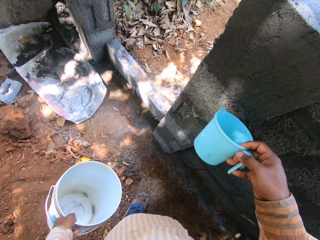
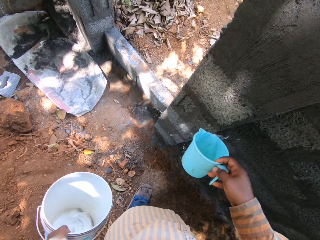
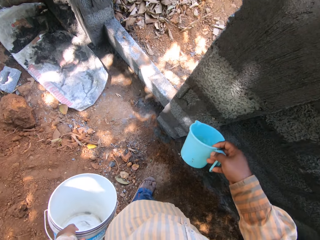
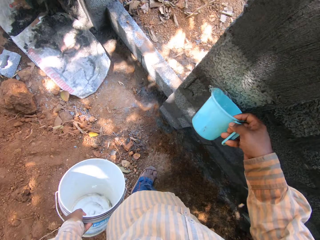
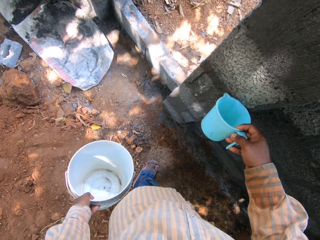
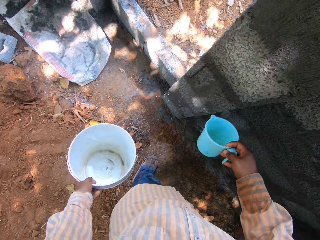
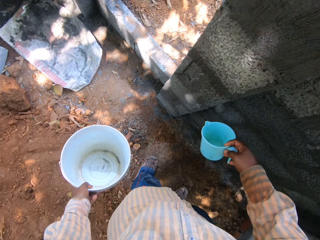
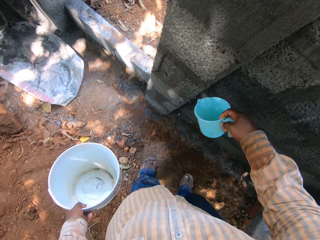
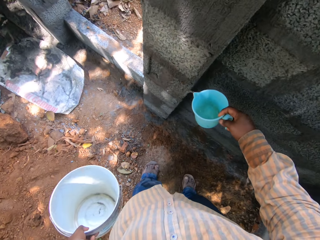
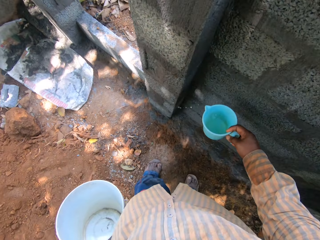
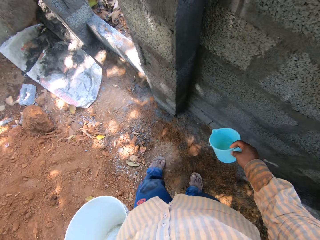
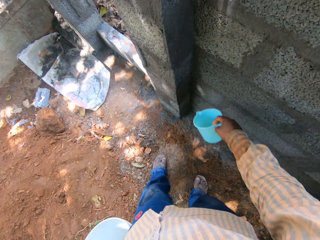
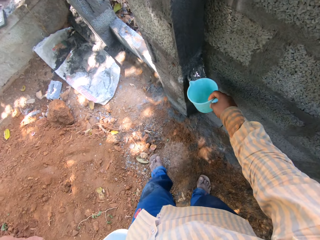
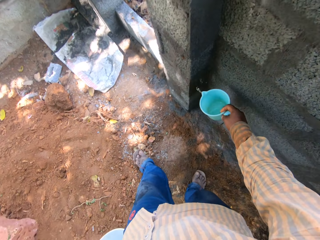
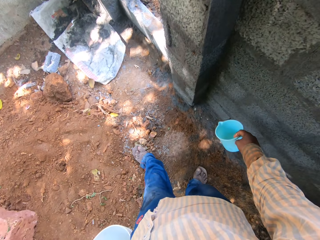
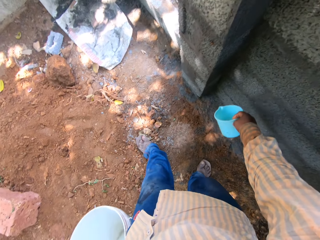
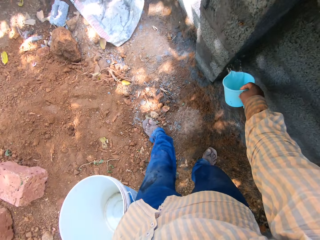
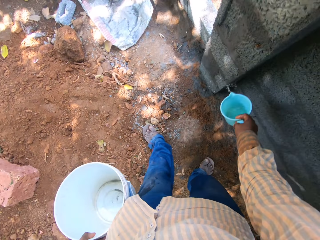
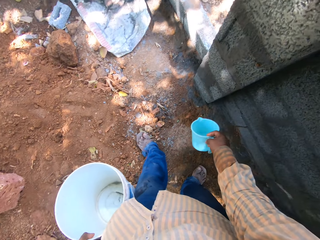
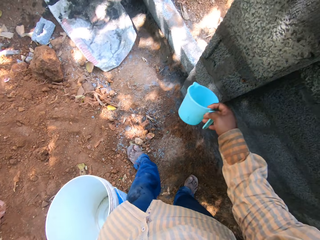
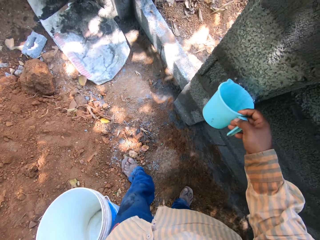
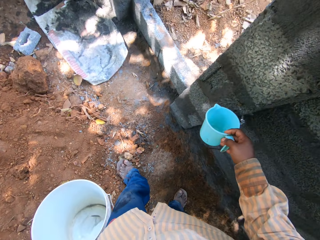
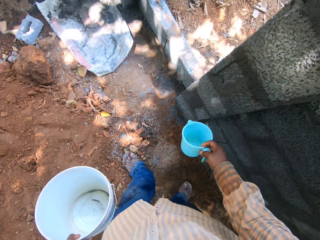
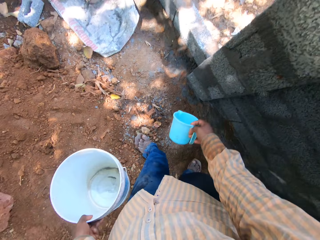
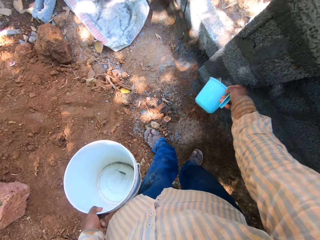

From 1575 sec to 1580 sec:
The camera wearer pours water from the small bowl on the wall with his right hand.

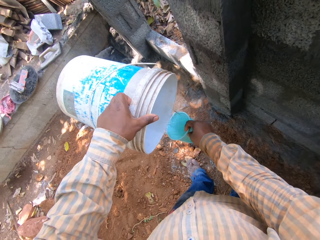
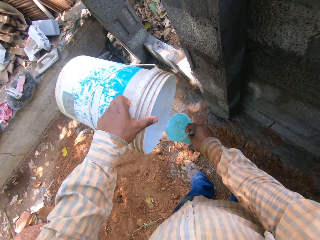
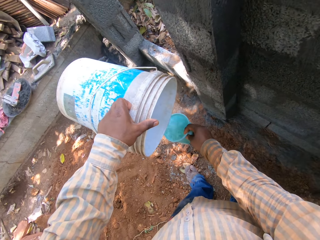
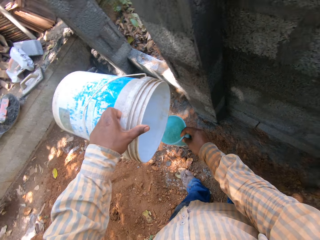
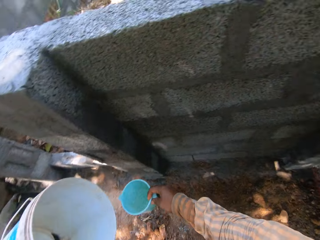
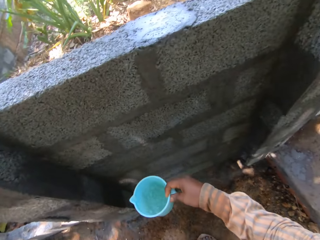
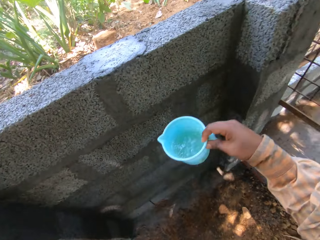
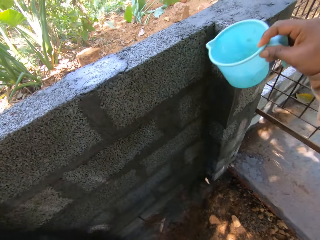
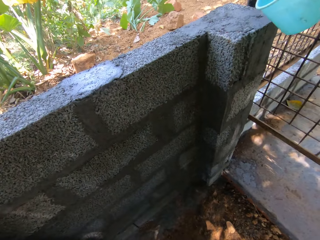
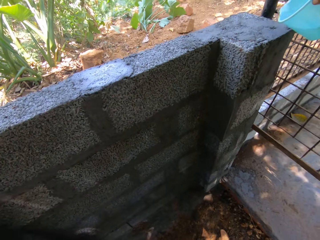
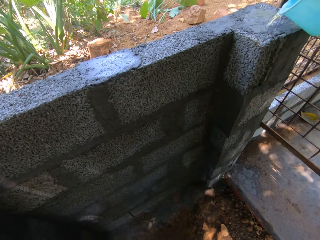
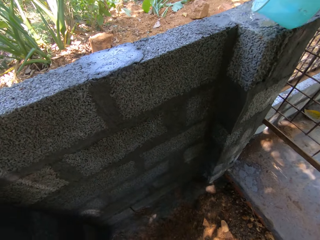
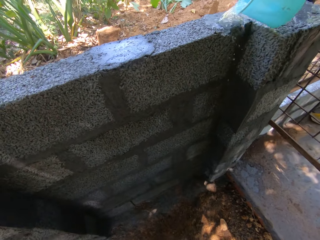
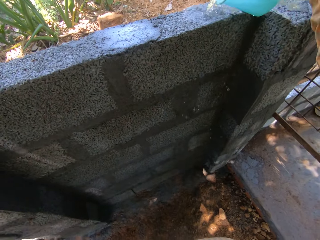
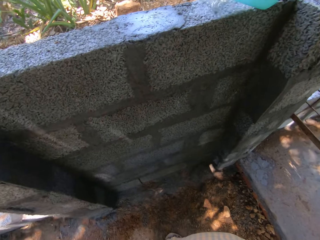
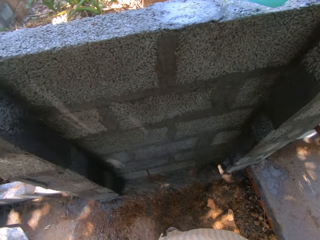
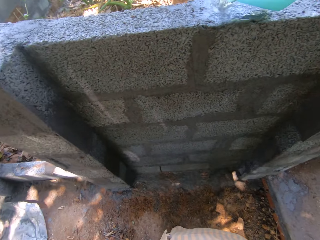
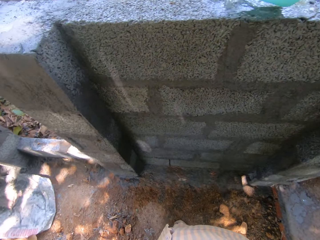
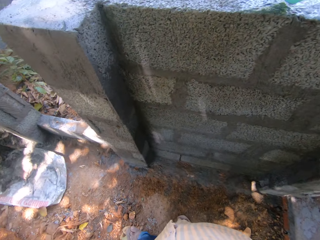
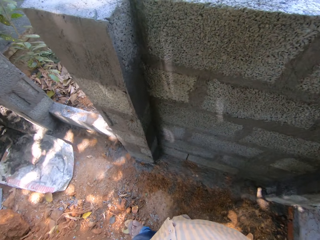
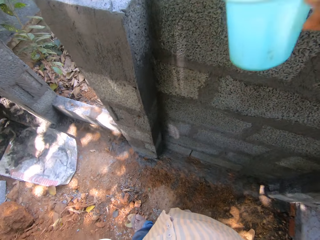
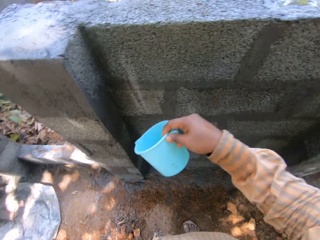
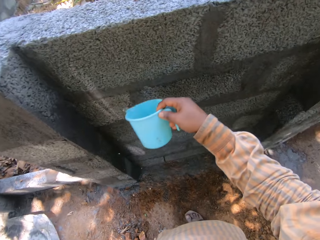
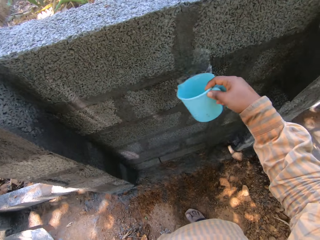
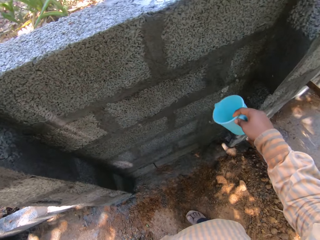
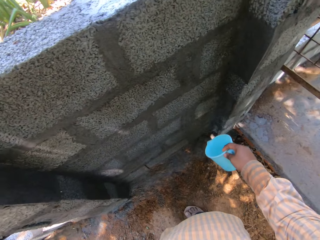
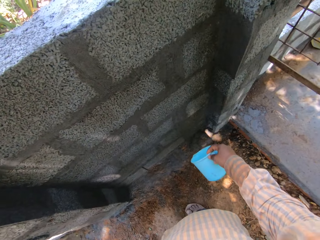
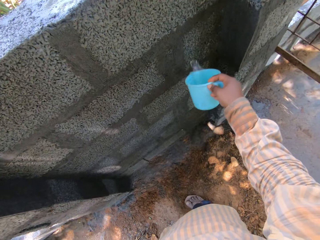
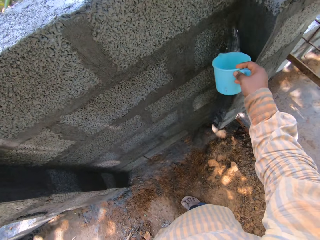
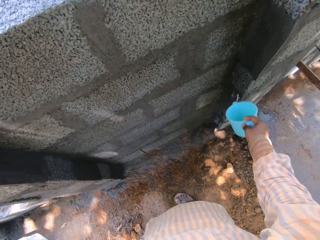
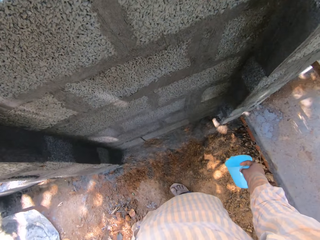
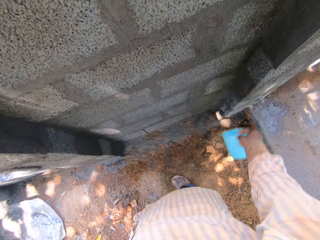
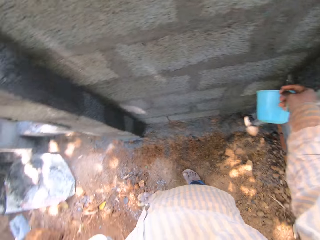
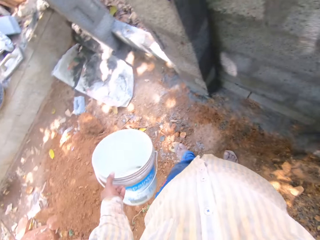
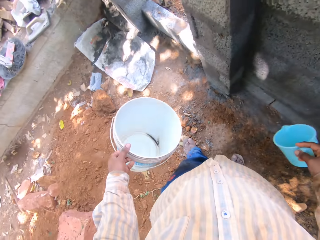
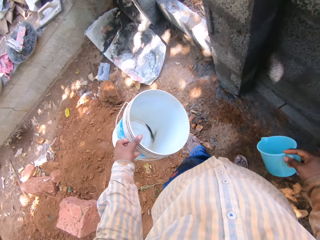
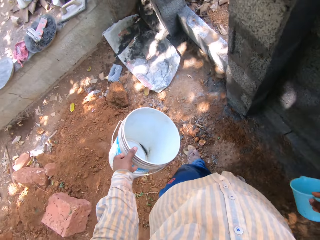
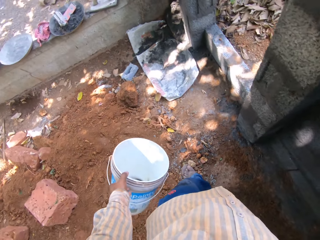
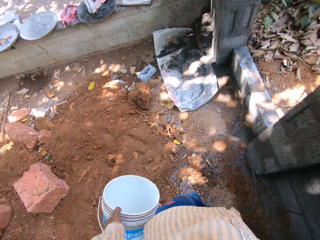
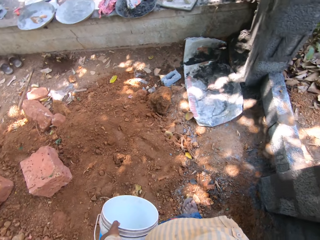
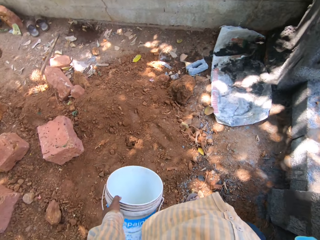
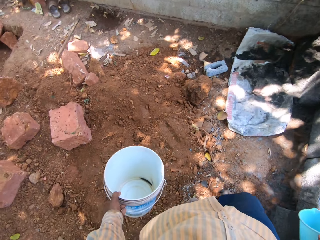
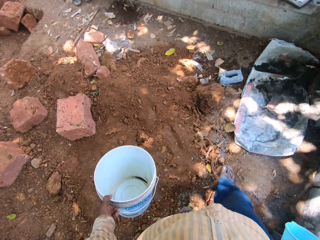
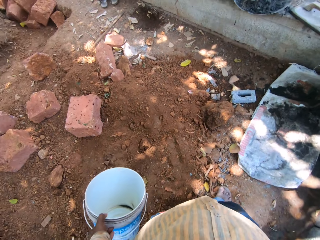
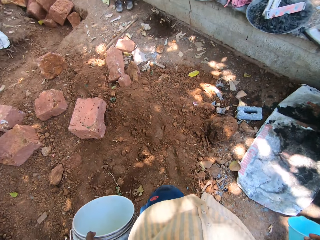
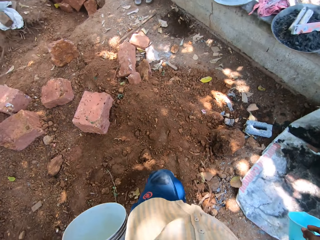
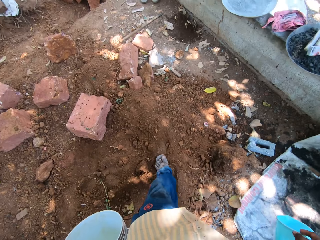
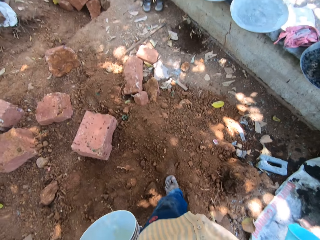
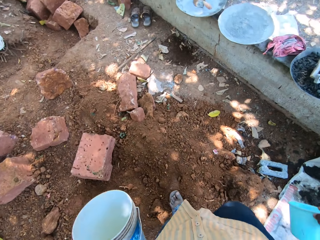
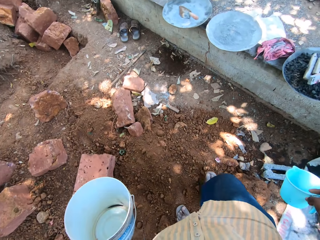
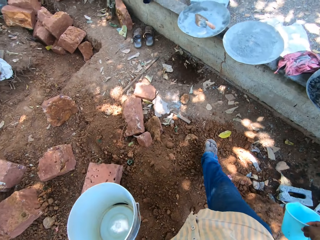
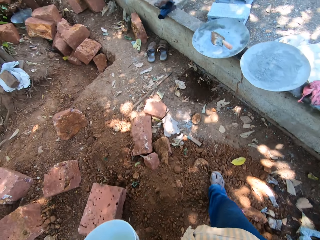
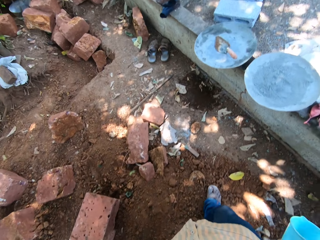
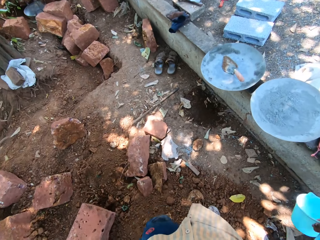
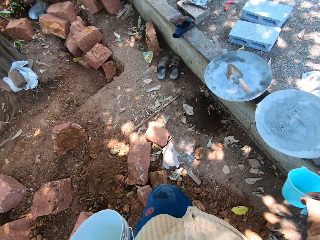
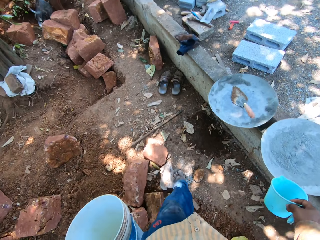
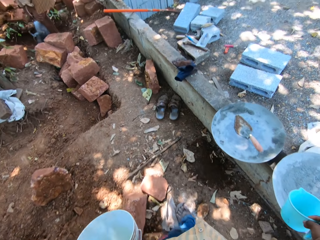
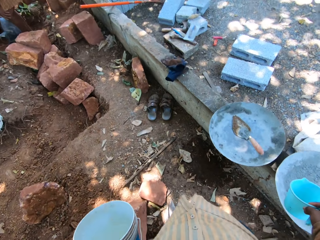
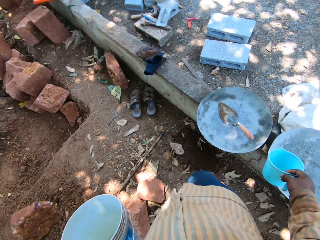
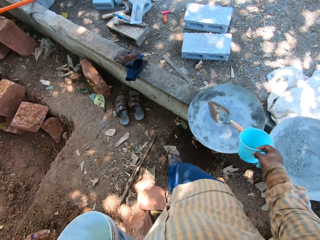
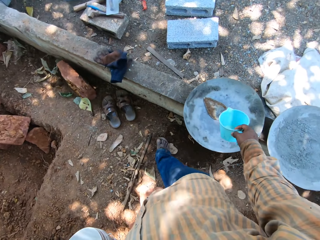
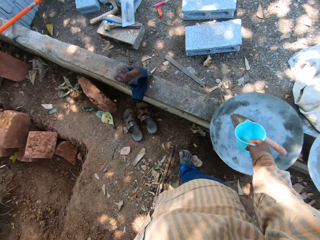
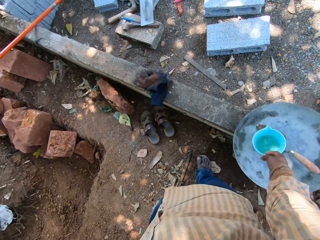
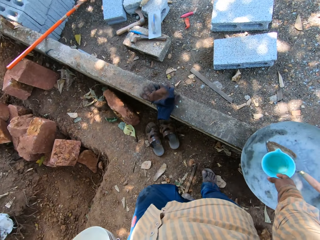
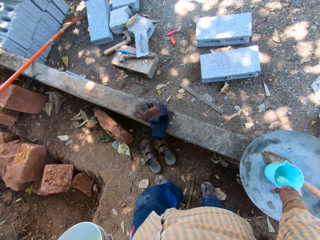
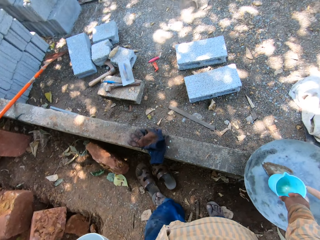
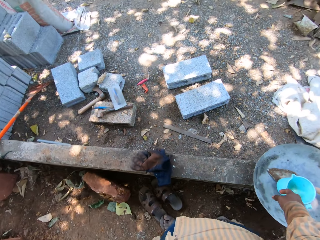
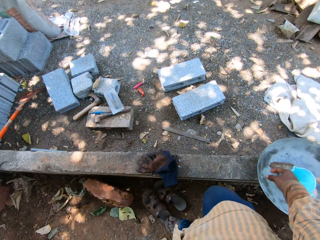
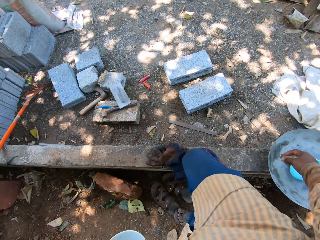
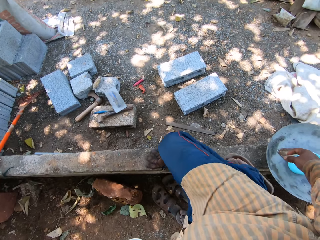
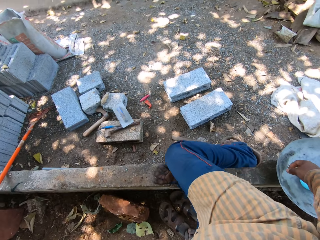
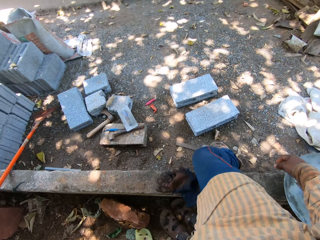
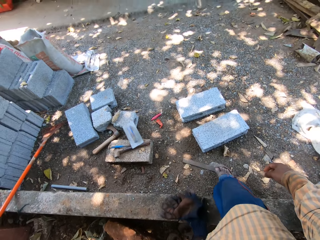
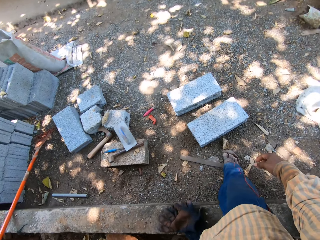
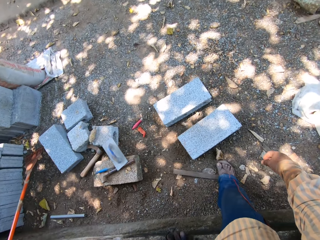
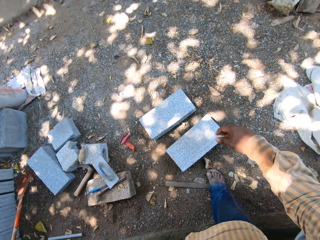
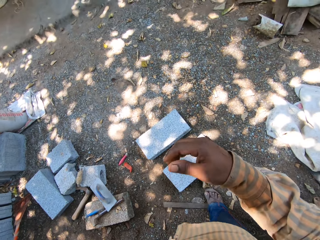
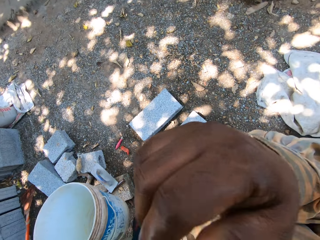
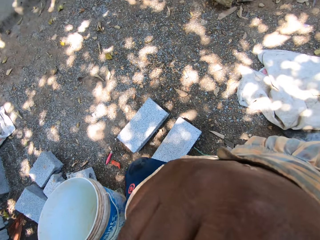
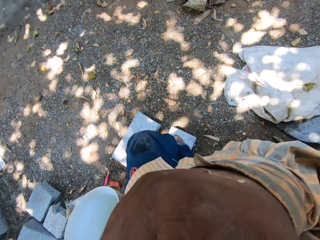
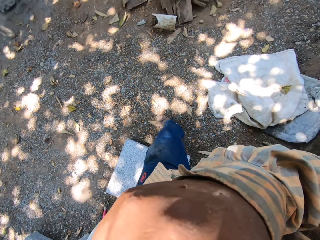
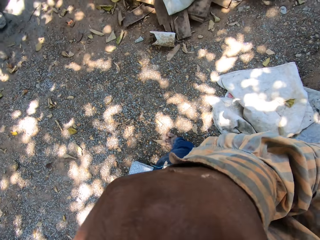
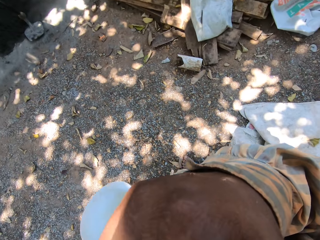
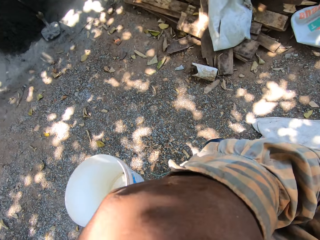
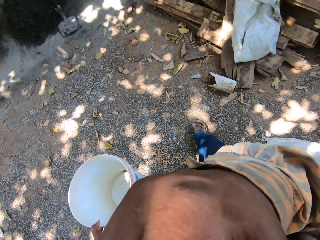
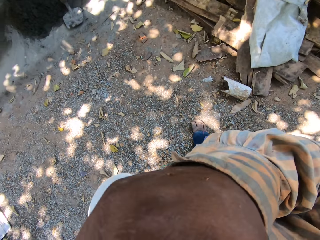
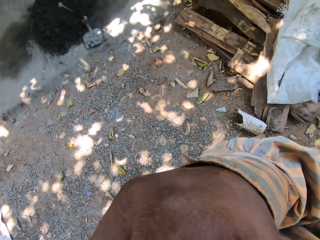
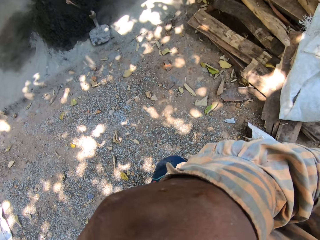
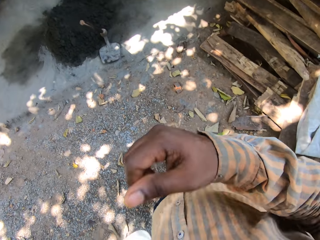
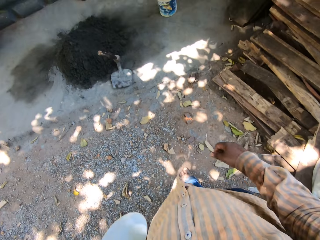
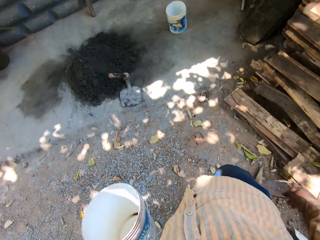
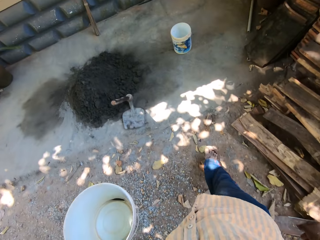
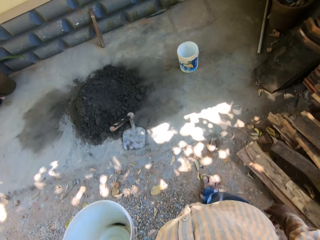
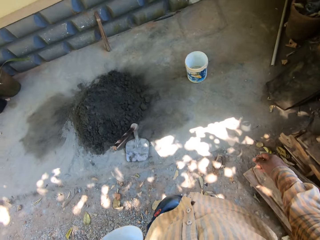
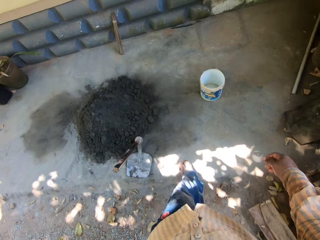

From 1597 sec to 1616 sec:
The camera wearer puts water in the bucket. He pours water from the small bowl on the wall with his right hand. He walks. He drops the small bowl on the head pan on the wall with his right hand. He crosses the concrete. He scratches his face with his right hand. He walks.
